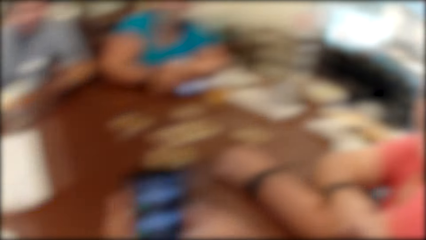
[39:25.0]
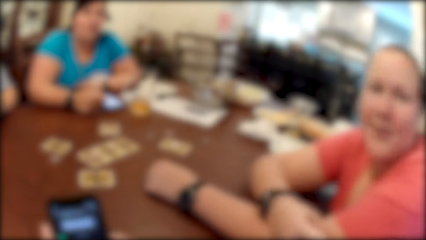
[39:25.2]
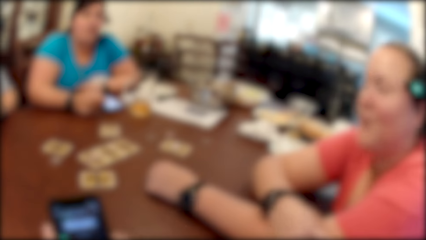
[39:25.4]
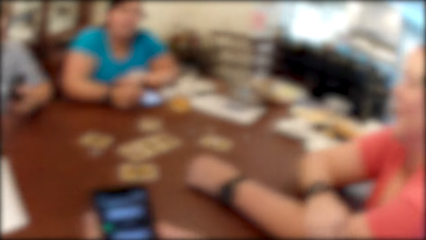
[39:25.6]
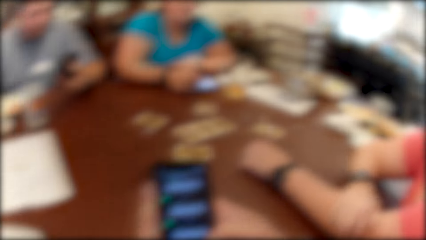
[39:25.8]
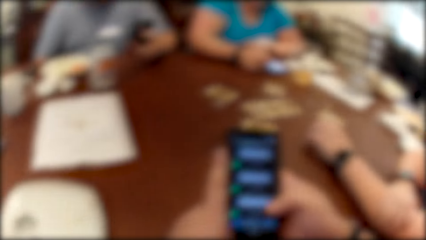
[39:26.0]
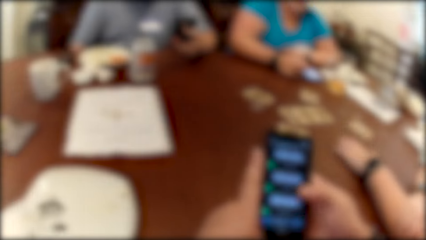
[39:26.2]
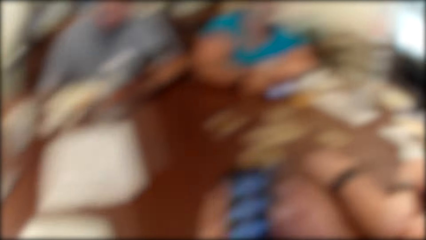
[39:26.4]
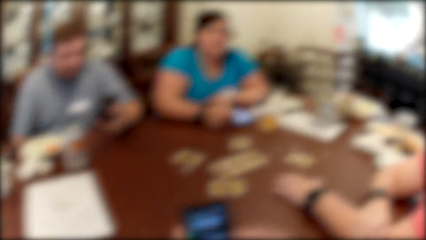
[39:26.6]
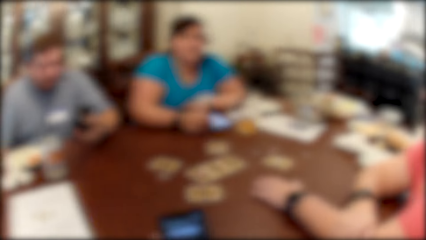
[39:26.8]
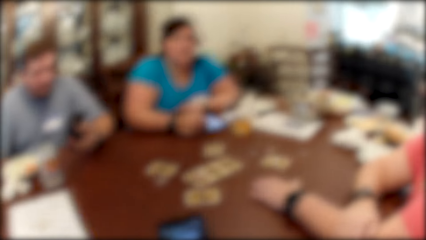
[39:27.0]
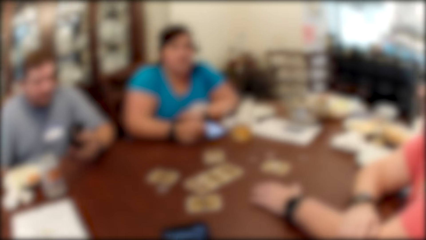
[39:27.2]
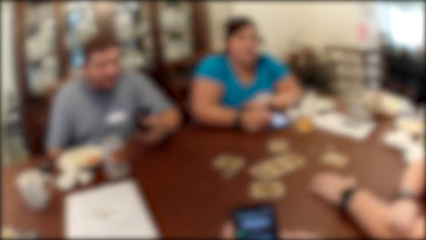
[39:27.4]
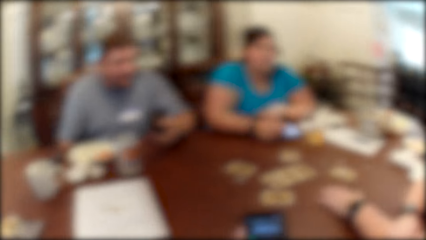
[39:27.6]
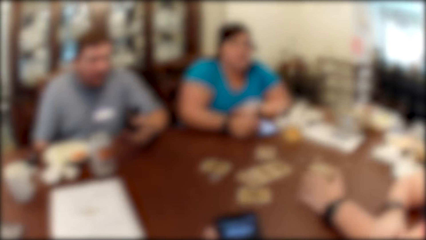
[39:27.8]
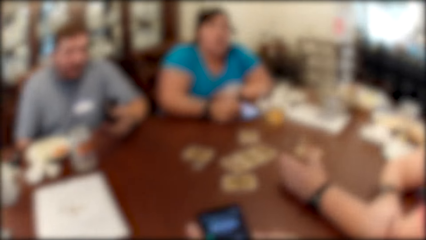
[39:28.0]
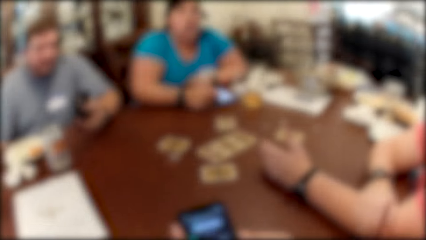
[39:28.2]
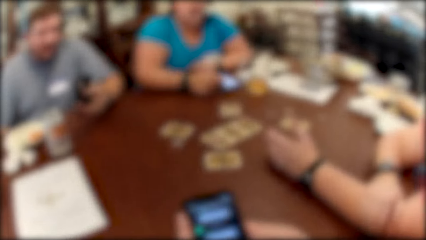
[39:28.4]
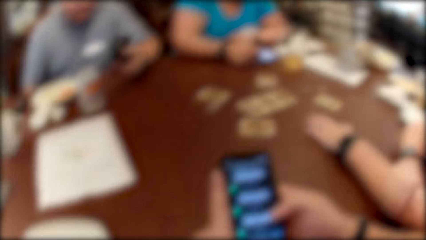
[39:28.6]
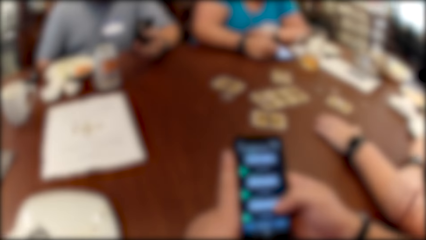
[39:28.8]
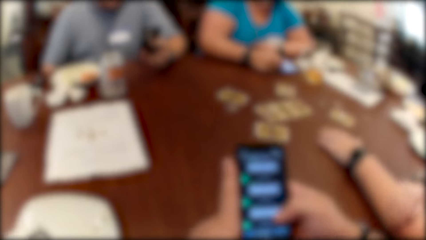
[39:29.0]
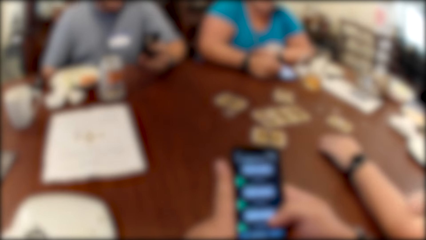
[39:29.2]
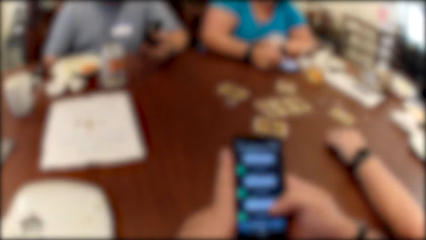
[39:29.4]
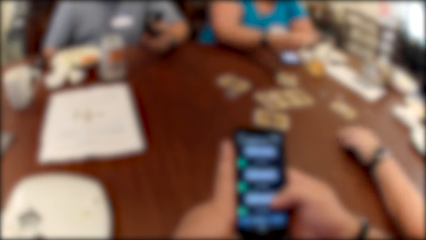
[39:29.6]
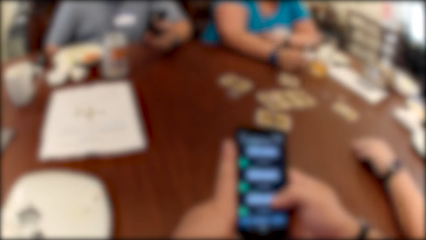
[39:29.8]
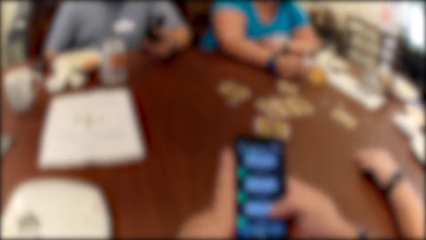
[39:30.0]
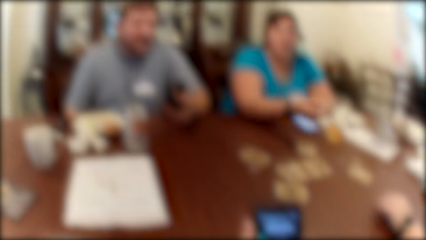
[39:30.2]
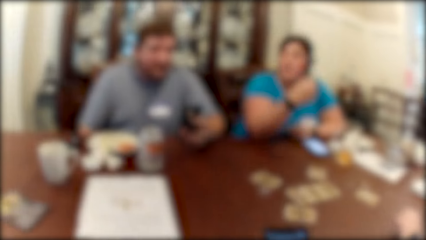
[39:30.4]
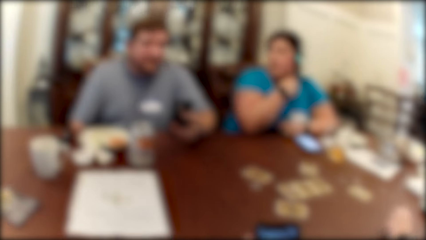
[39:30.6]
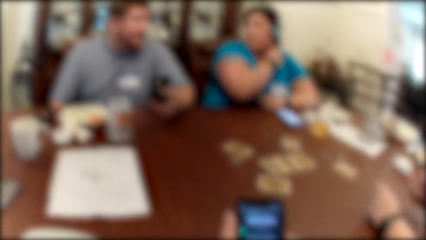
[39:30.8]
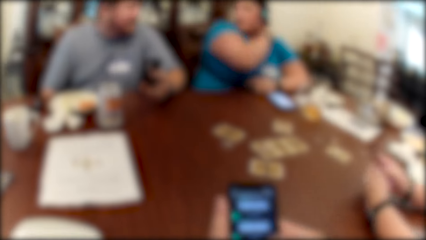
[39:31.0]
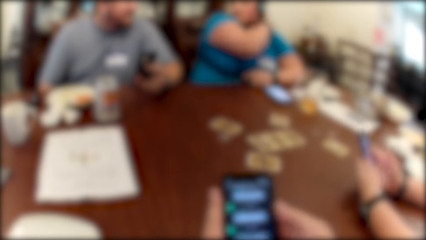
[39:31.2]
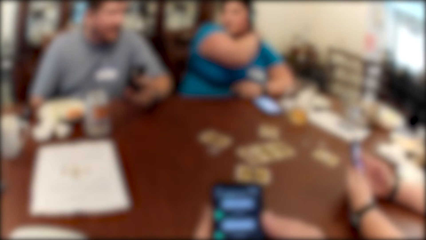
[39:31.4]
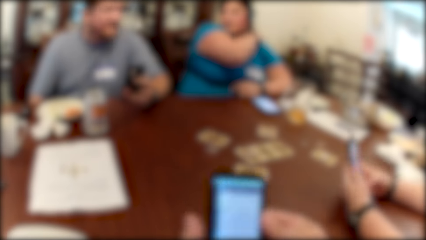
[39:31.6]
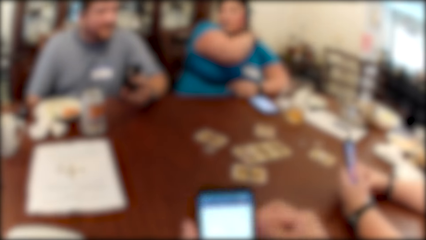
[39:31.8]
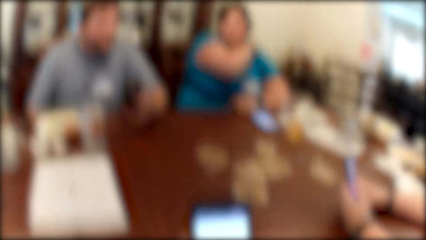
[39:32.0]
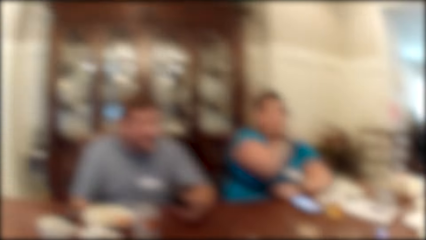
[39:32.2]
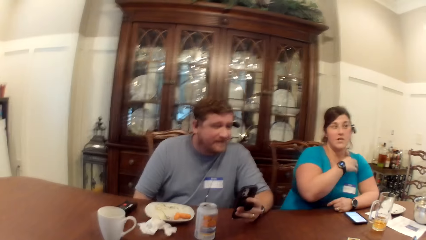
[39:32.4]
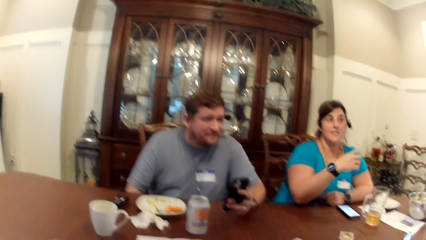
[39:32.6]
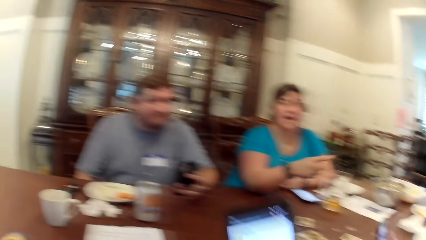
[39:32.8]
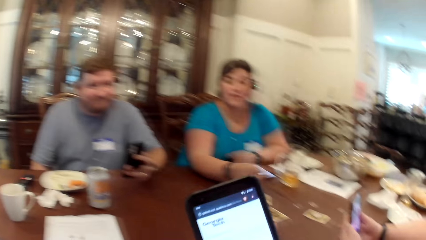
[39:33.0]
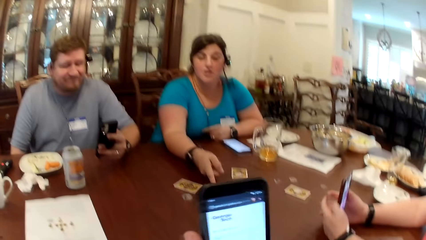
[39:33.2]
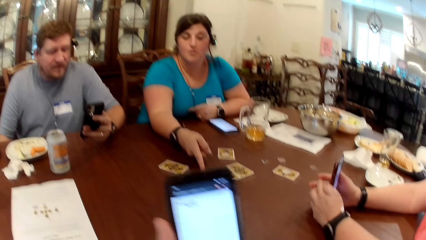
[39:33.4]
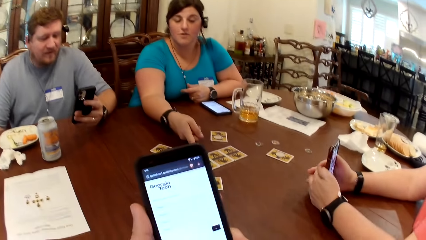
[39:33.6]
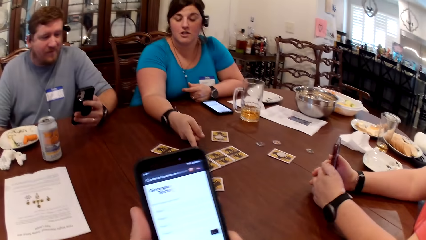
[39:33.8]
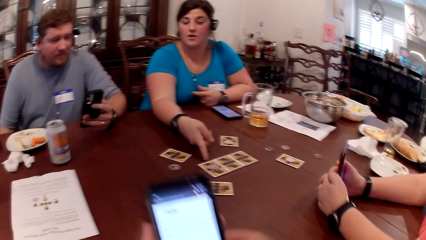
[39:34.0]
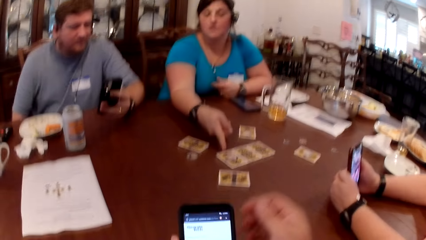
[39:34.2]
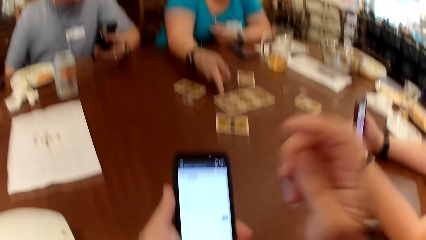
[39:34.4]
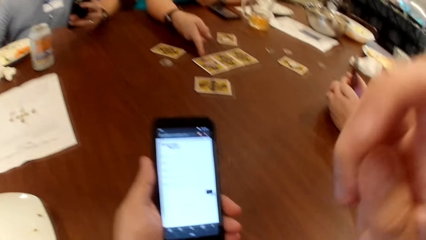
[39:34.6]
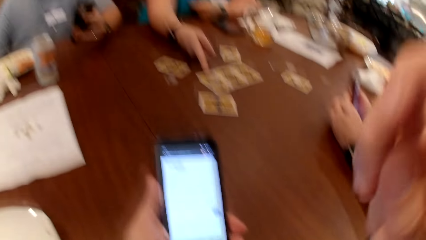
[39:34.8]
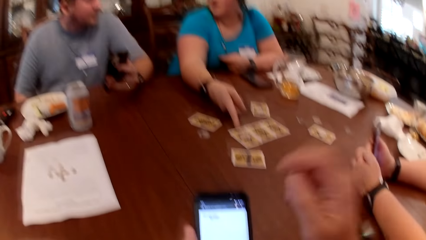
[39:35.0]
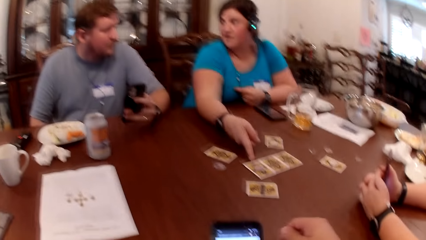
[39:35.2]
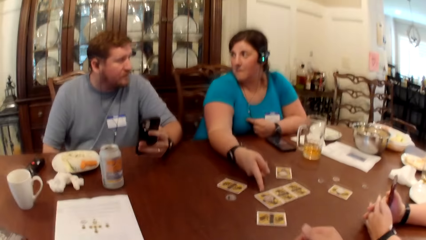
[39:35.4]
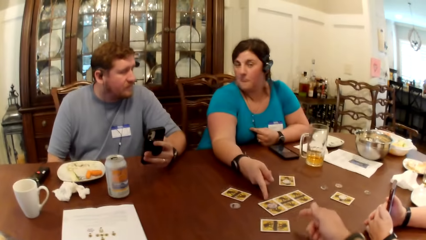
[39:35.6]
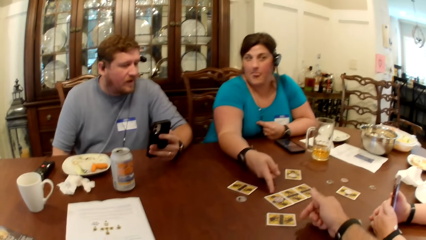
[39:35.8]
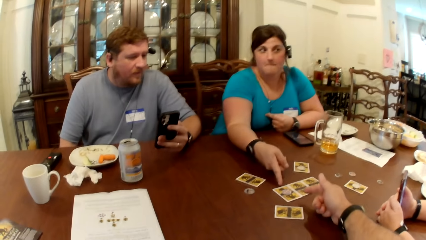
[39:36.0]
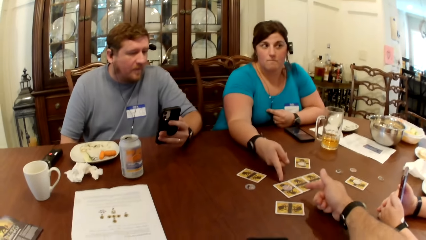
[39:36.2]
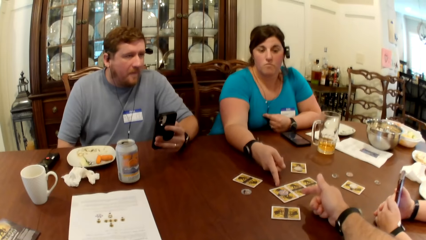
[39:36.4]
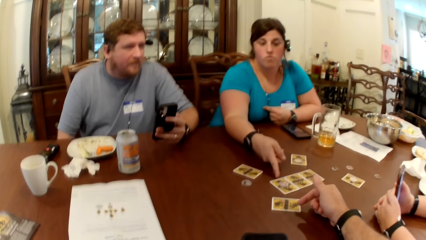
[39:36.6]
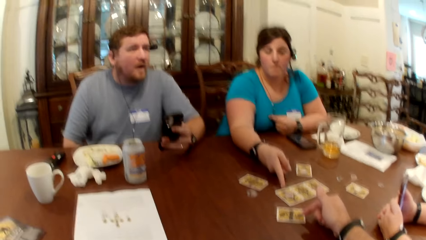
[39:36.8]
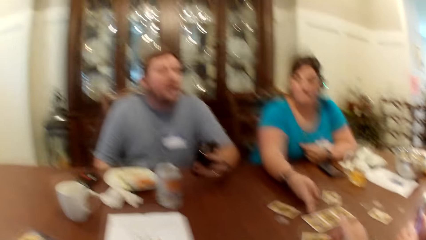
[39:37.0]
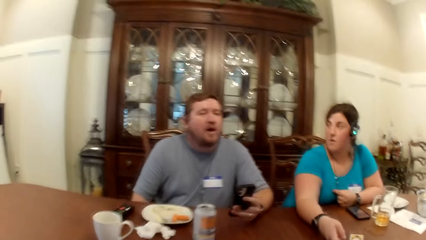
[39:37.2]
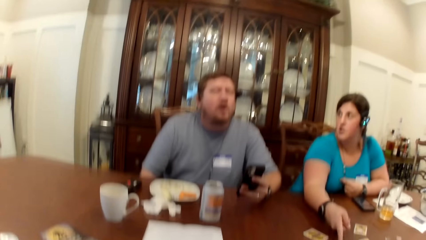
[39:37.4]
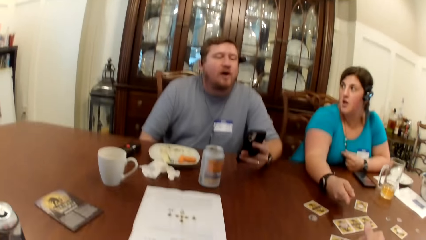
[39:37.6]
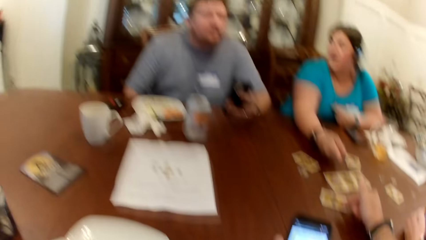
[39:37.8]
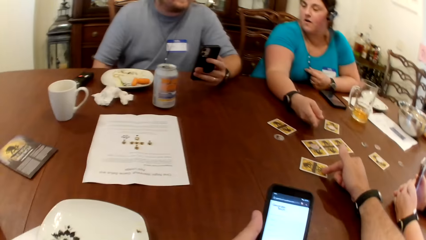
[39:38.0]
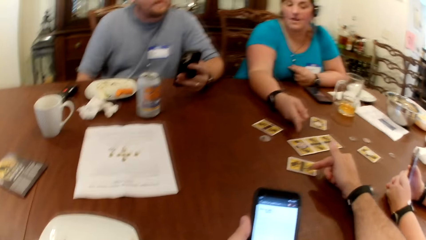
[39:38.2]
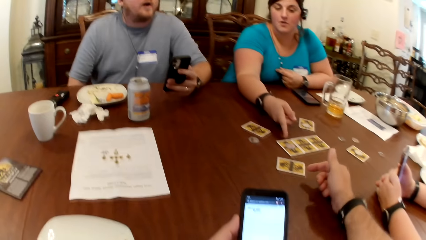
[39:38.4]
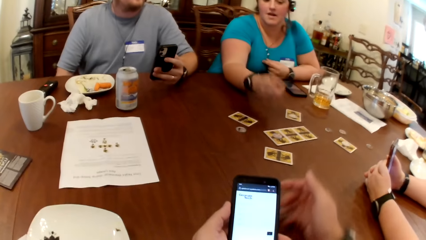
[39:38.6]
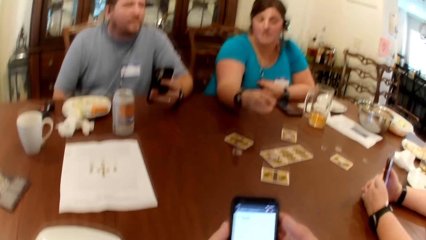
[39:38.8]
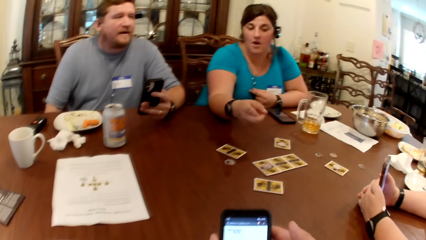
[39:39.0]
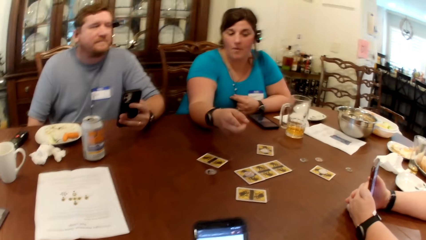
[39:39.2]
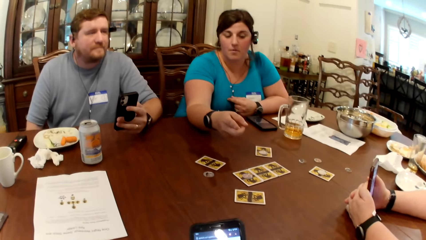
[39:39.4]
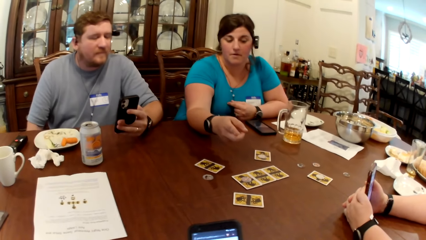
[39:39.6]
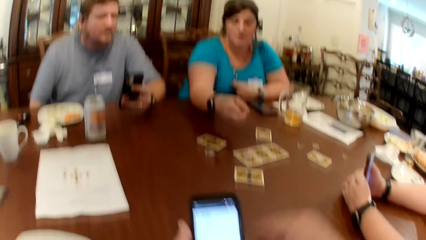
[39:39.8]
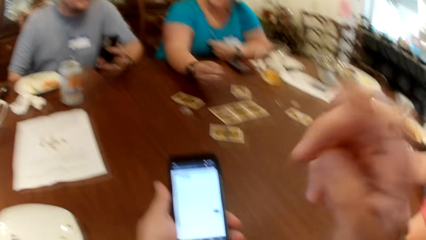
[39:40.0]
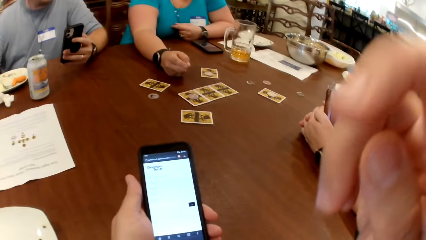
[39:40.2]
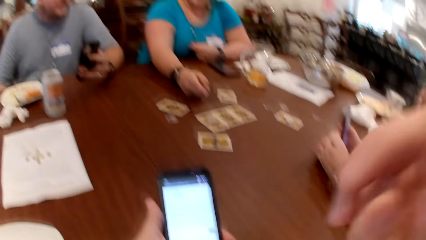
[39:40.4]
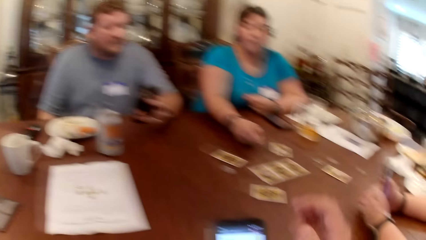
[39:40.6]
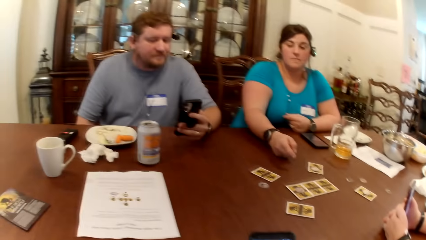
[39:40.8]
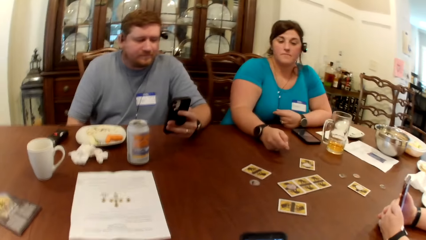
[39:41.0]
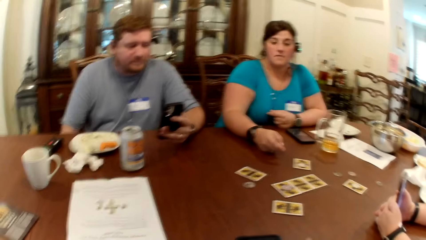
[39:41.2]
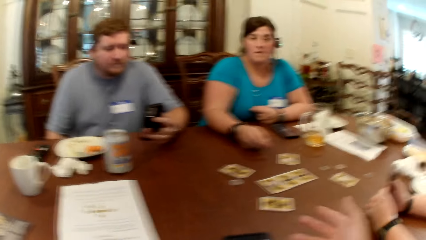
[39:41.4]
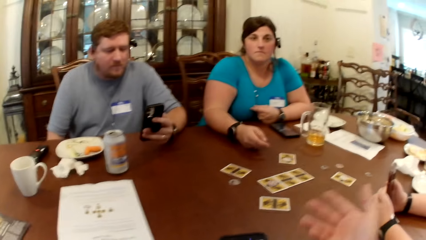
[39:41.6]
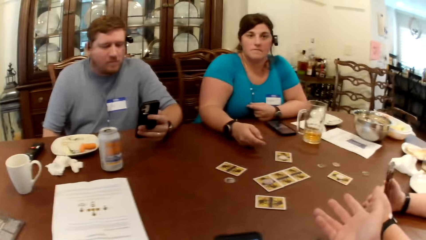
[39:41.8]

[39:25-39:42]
A woman holds a phone with both hands and operates the phone with both hands. The camera wearer touches his face with his right hand.
